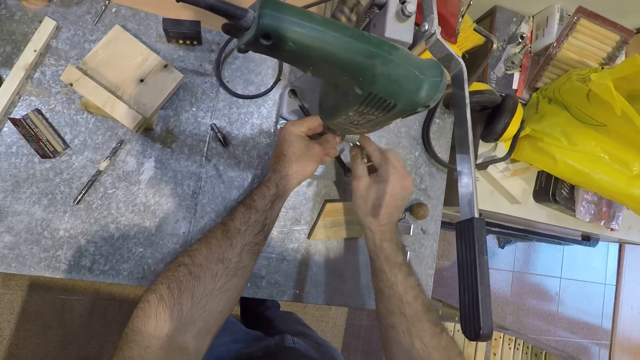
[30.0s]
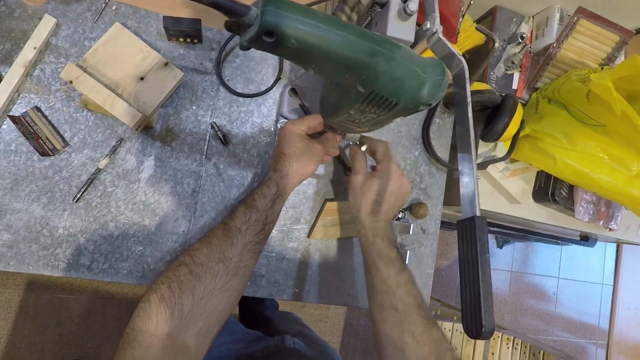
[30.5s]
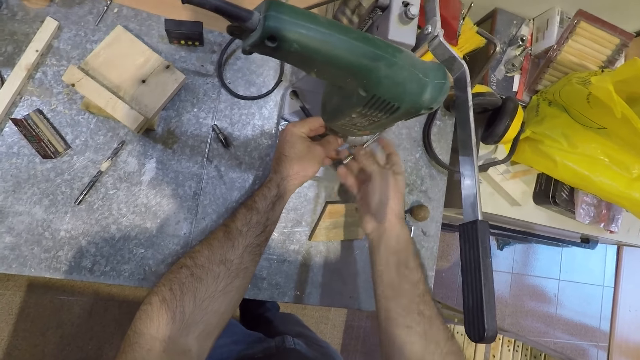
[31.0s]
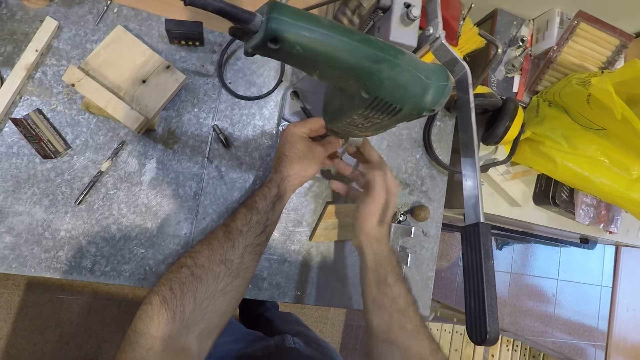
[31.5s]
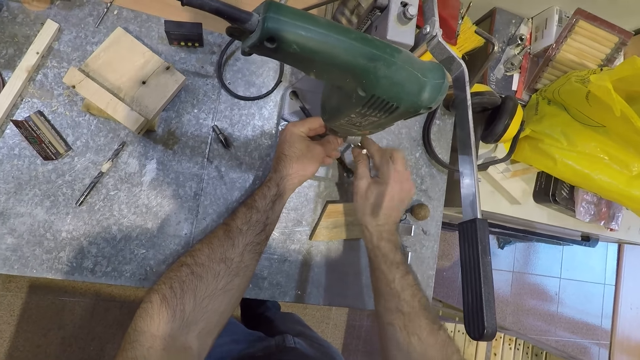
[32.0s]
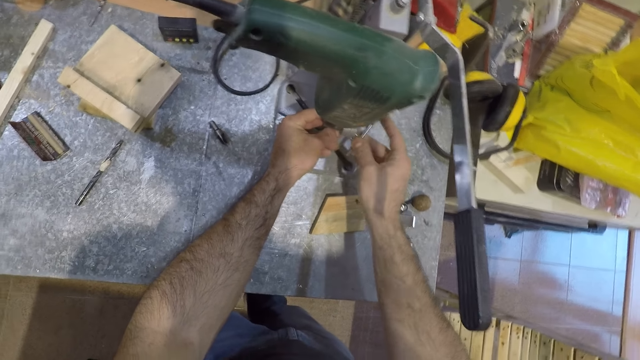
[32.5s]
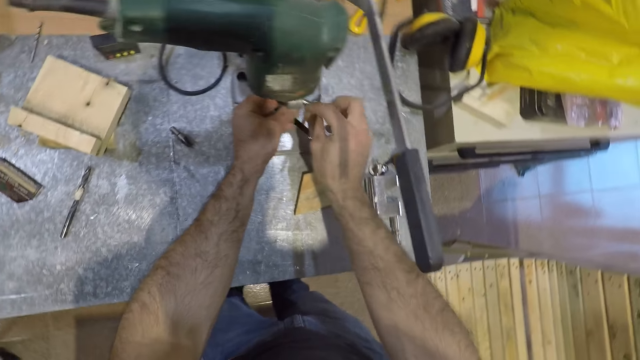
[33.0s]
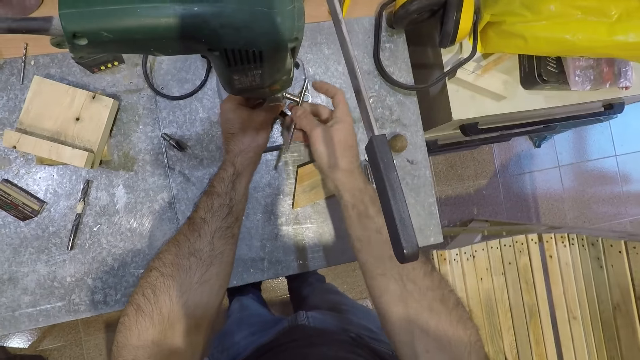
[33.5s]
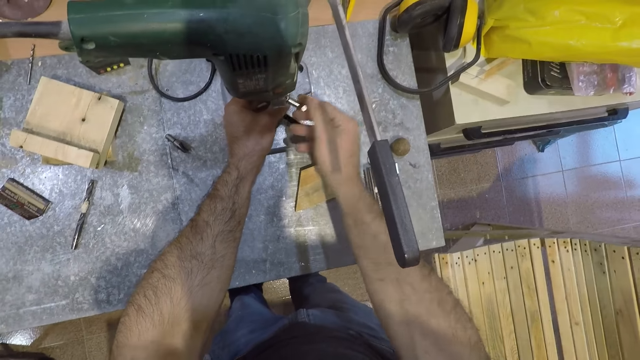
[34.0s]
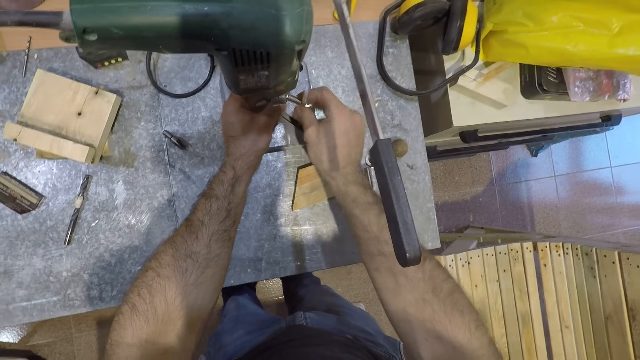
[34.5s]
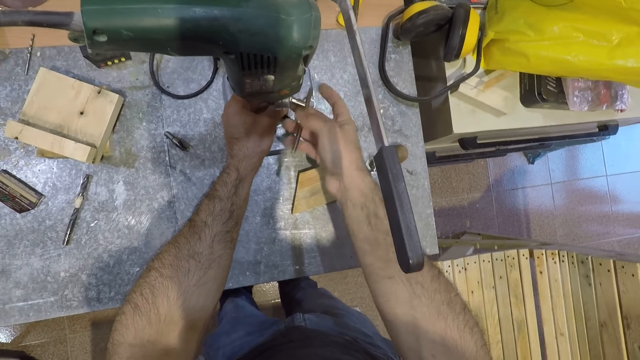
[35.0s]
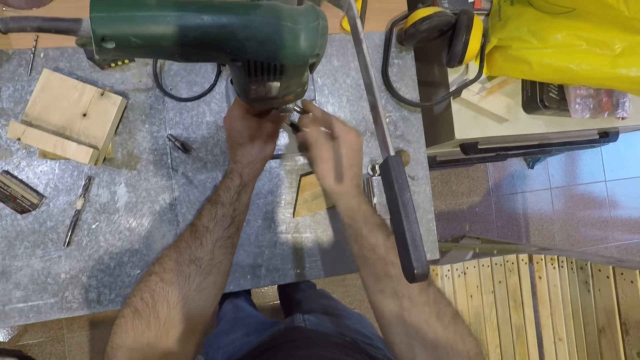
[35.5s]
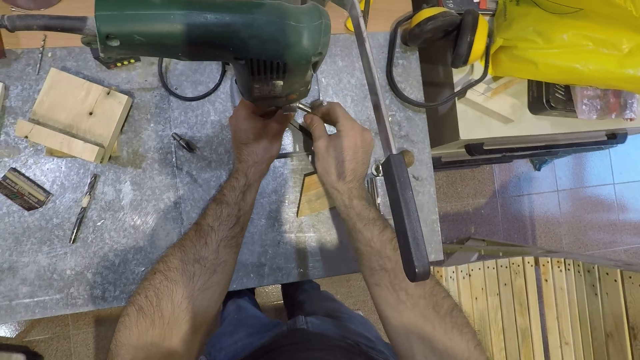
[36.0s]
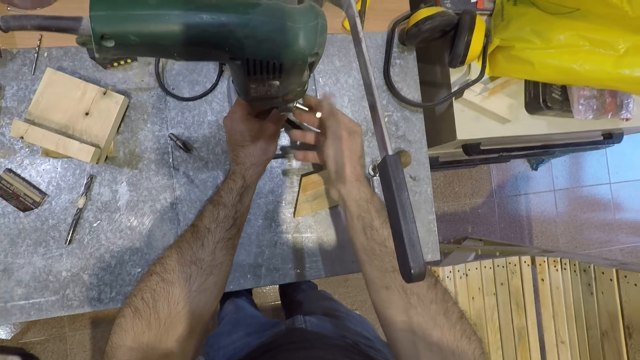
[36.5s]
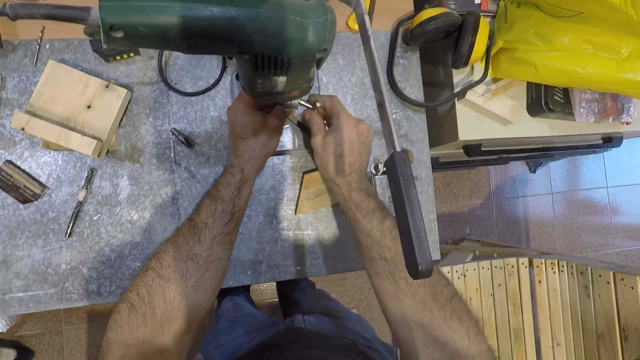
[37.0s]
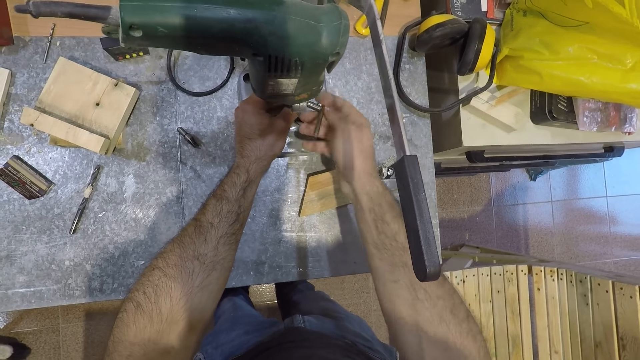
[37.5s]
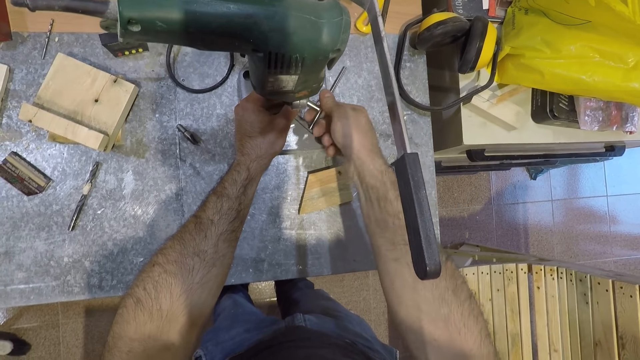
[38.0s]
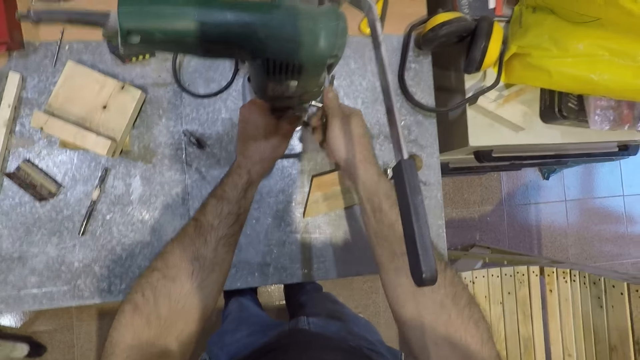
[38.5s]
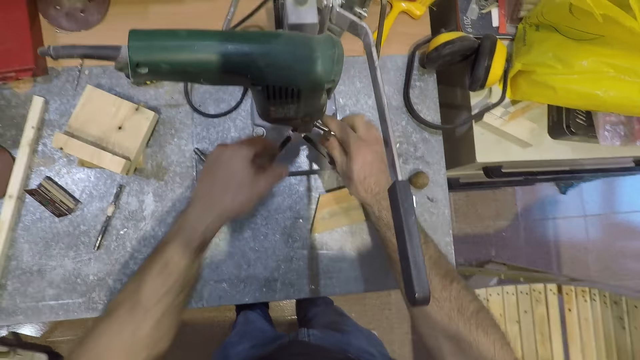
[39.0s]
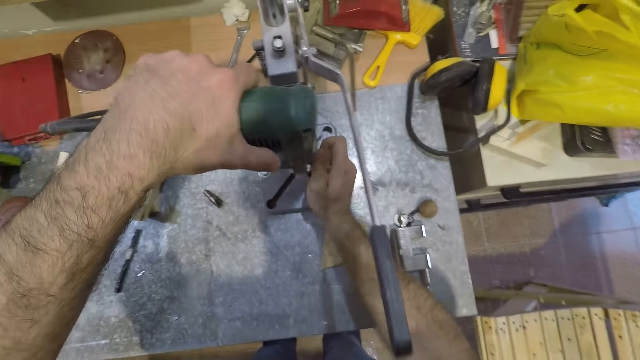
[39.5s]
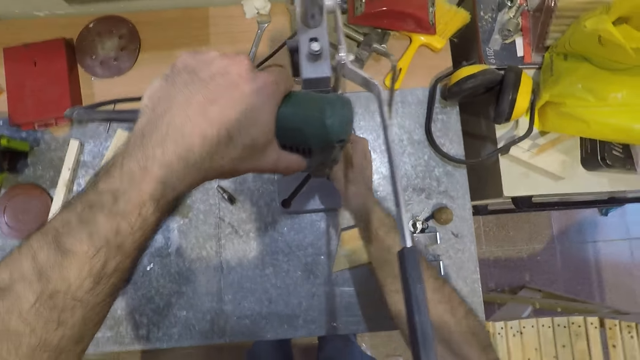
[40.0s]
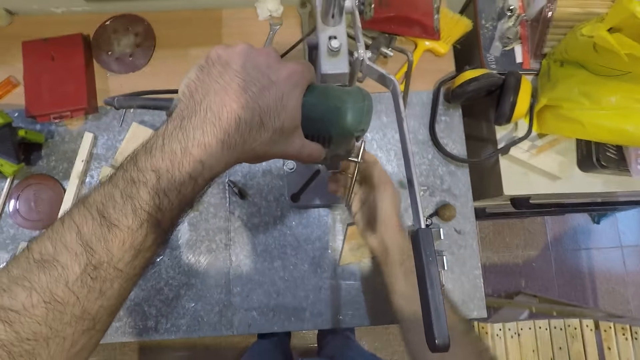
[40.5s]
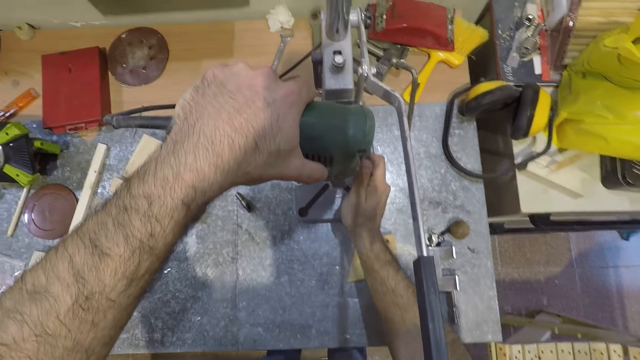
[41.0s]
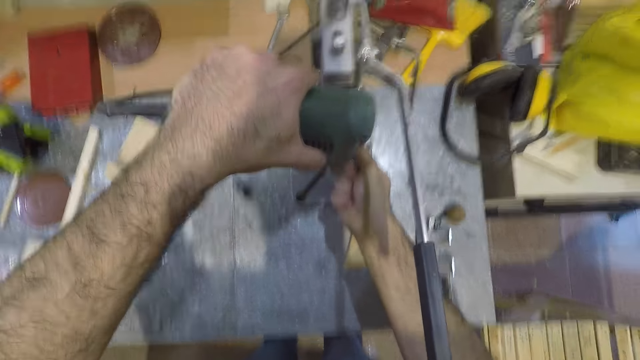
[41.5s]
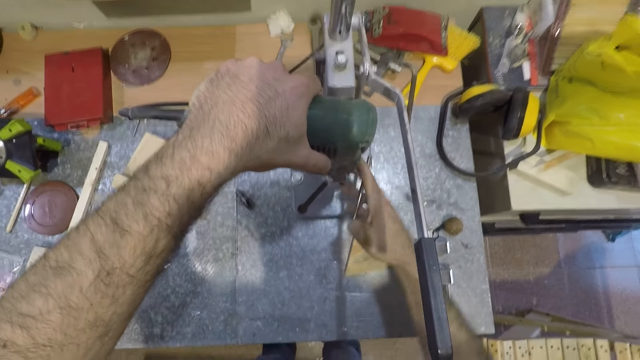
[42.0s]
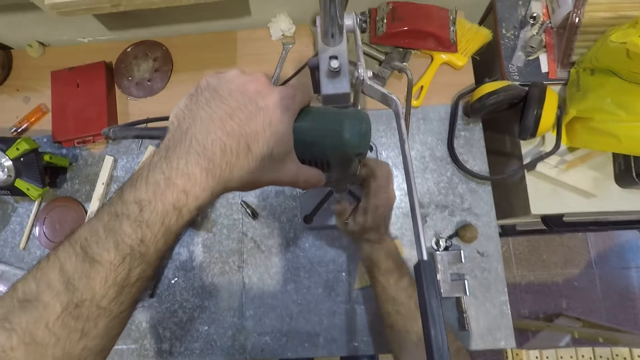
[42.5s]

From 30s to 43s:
The camera wearer turns the spanner in a clockwise direction. He removes his left hand from the base of the mortising machine. He places his left hand on top of the mortising machine. He touches the jigsaw.

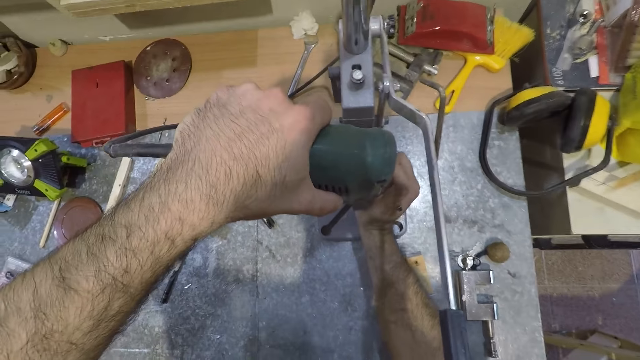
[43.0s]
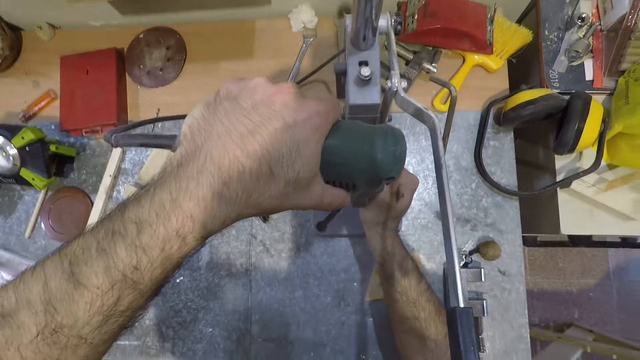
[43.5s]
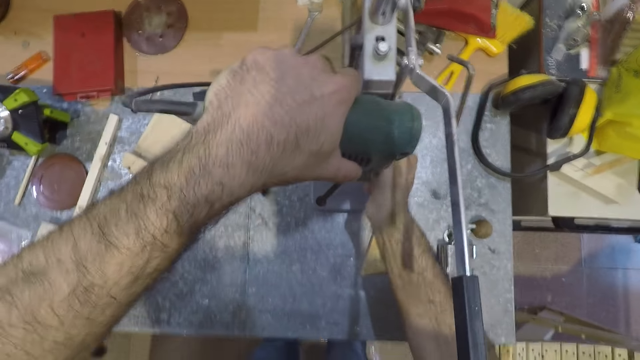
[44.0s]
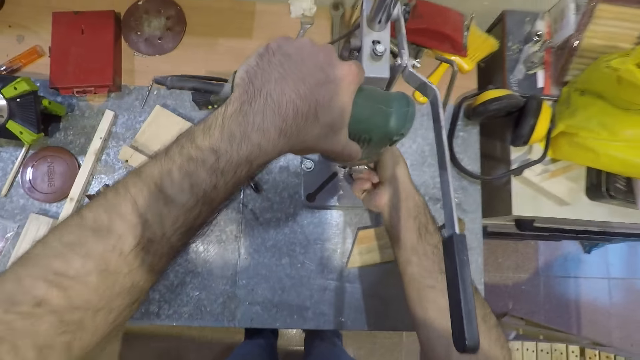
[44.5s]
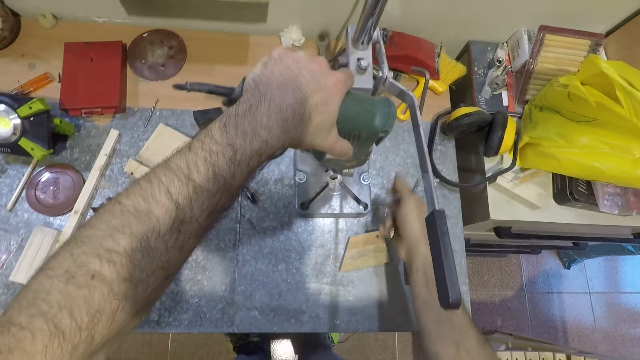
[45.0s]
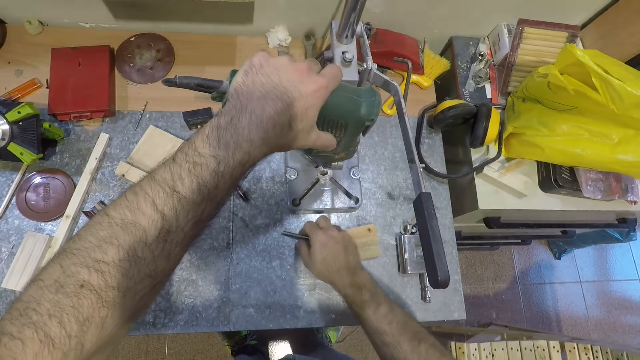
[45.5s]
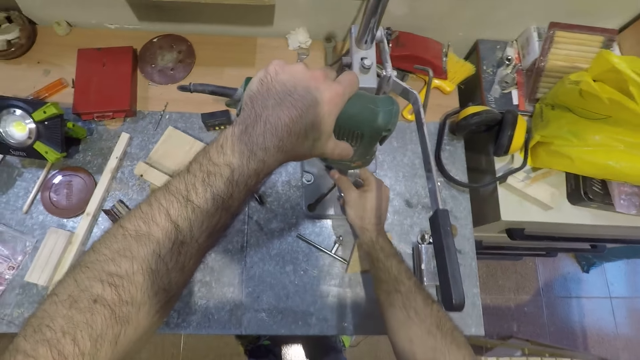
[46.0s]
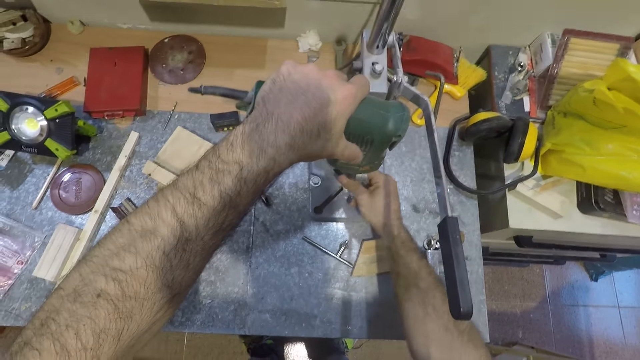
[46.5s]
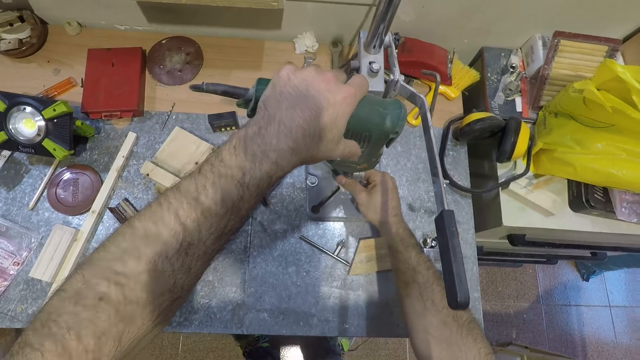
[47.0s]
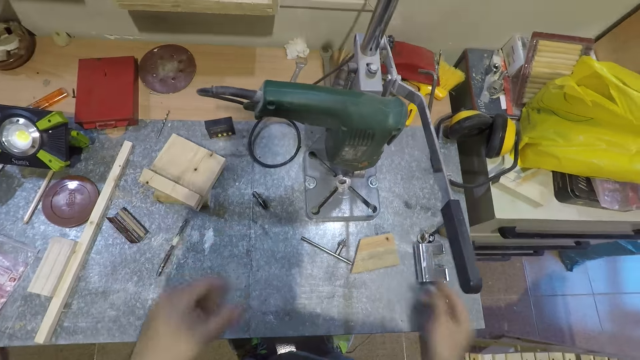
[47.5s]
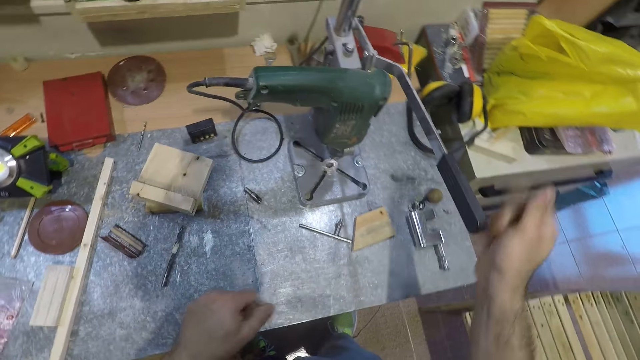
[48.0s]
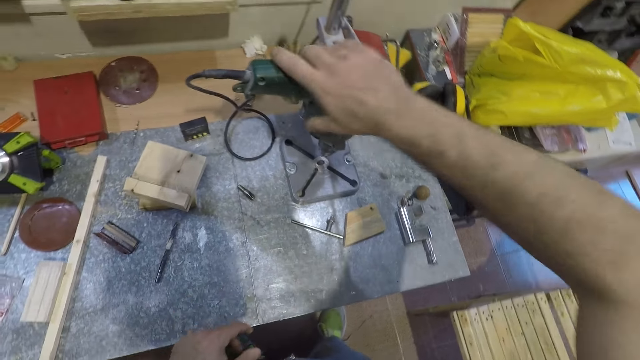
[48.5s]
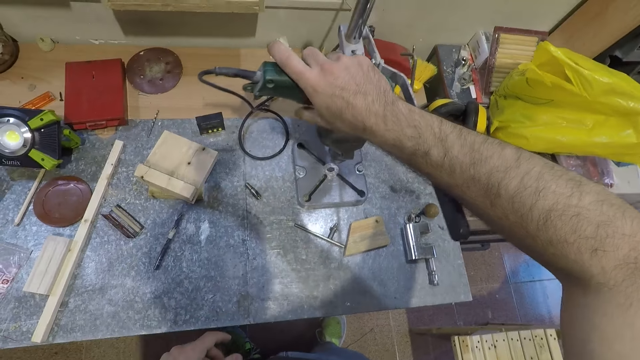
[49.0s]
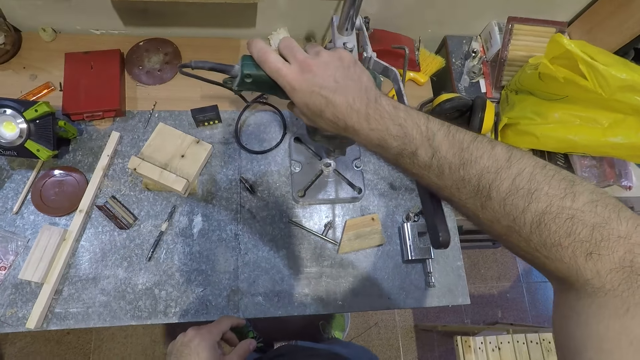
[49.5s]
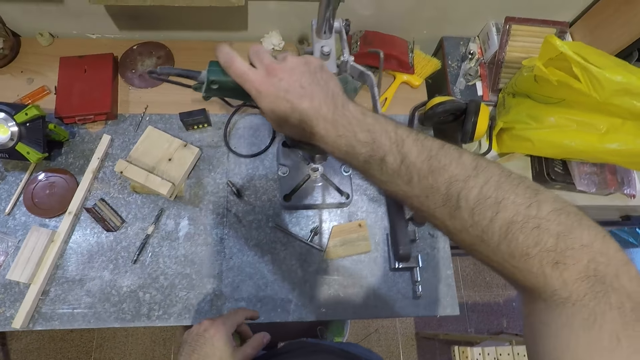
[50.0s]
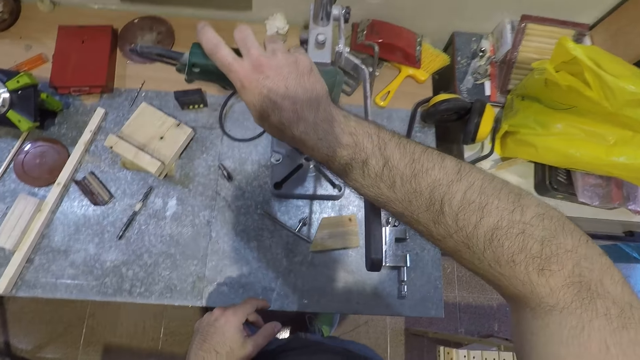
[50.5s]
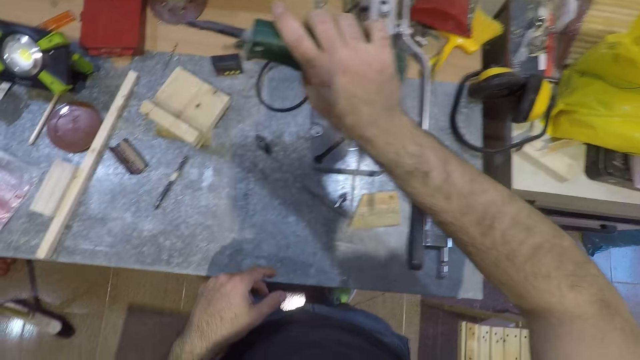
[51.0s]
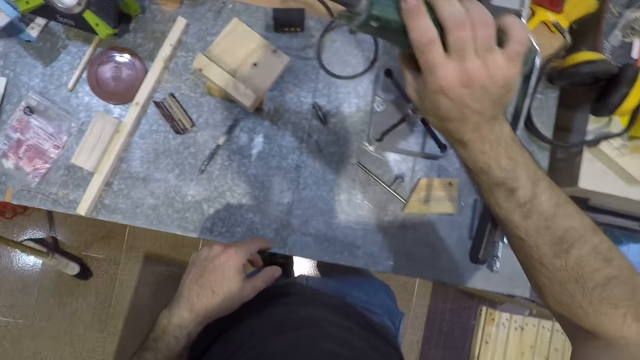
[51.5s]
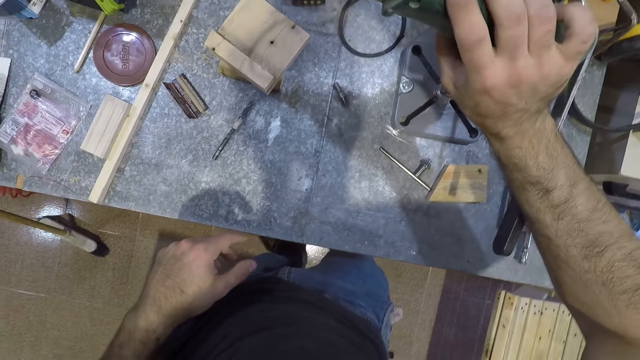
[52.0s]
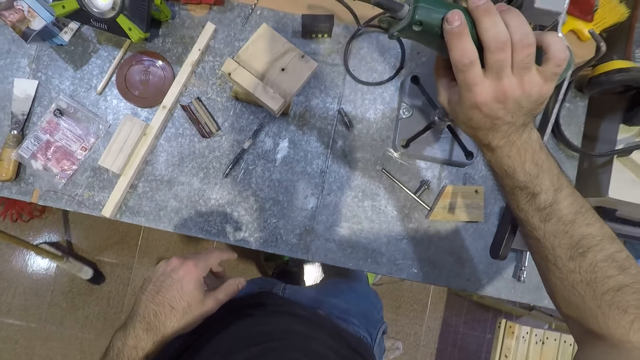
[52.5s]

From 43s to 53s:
The camera wearer removes the spanner from the mortising machine. He drops the spanner on the table. He adjusts the chuck at the base of the mortising machine with his right hand. He fixes the jigsaw. He removes both hands from the mortising machine. He starts the mortising machine with his right hand. He touches the jigsaw.
